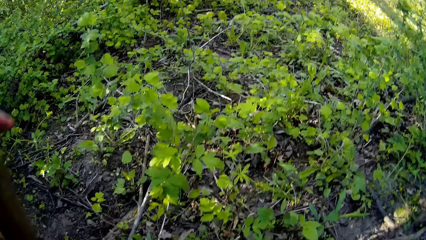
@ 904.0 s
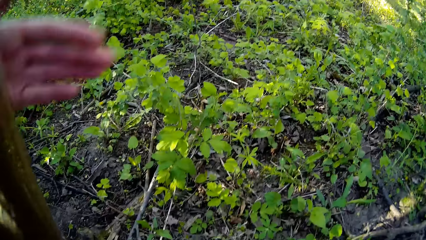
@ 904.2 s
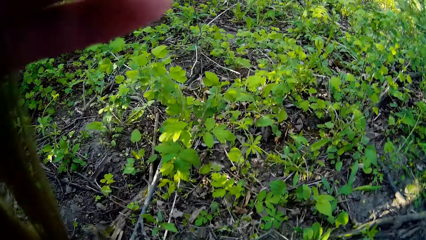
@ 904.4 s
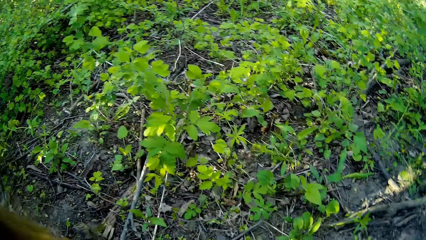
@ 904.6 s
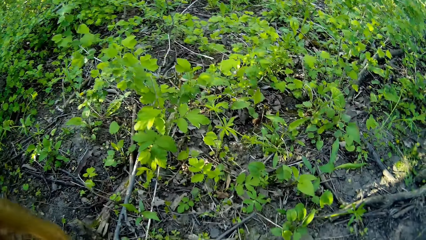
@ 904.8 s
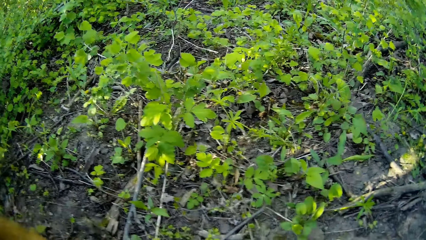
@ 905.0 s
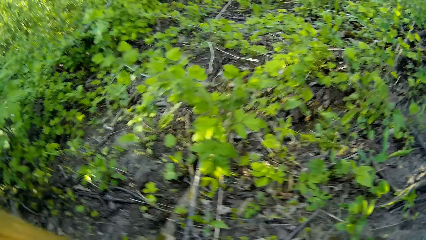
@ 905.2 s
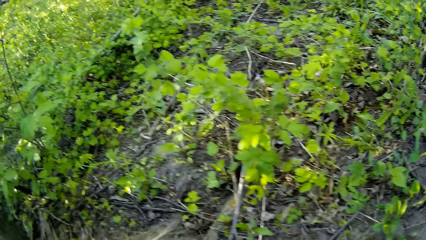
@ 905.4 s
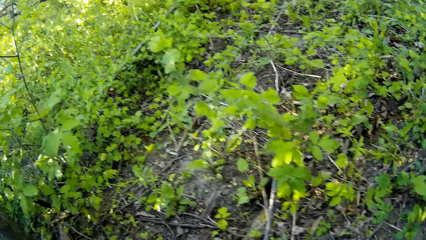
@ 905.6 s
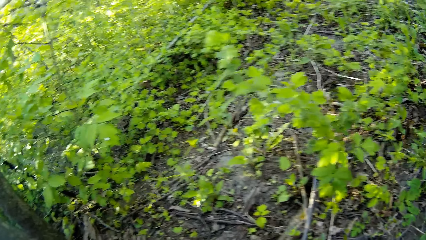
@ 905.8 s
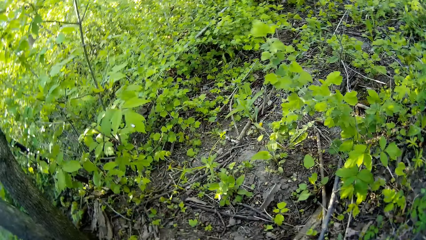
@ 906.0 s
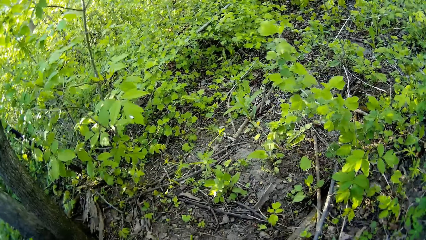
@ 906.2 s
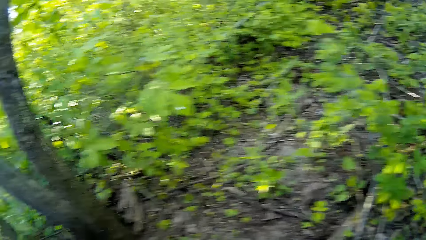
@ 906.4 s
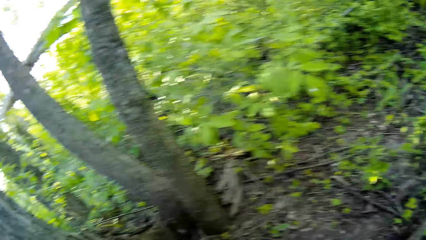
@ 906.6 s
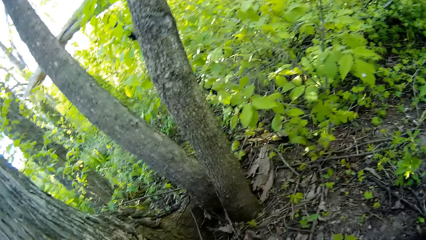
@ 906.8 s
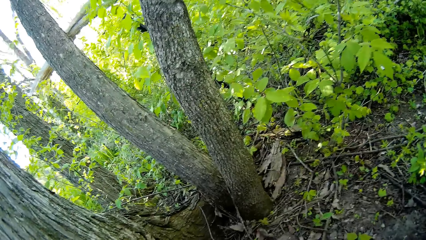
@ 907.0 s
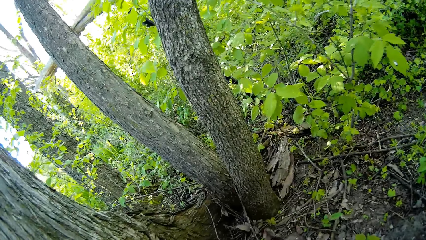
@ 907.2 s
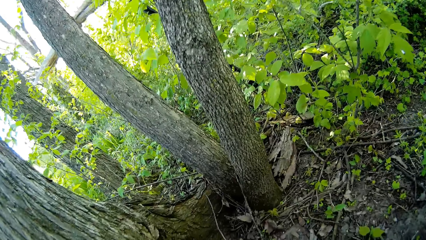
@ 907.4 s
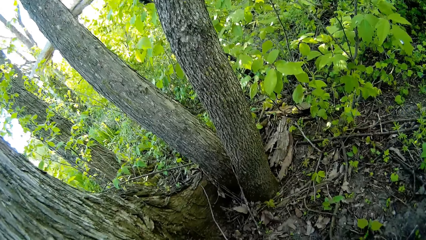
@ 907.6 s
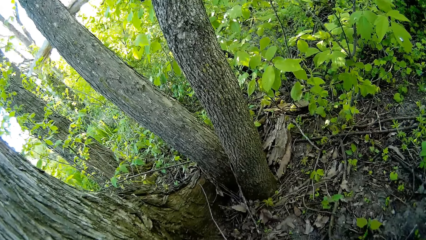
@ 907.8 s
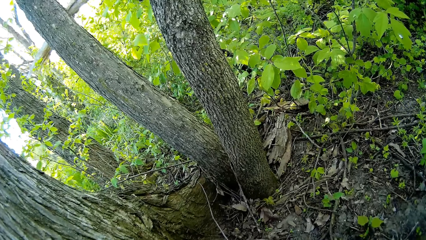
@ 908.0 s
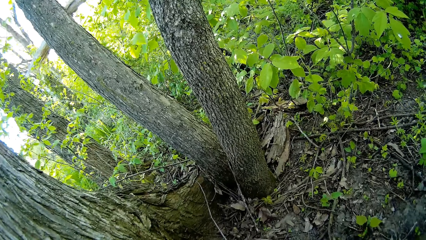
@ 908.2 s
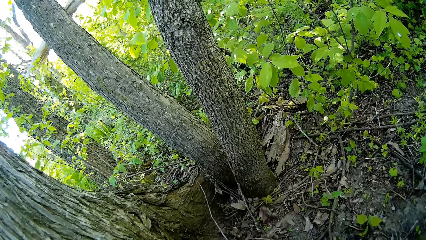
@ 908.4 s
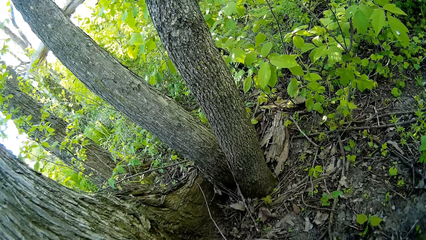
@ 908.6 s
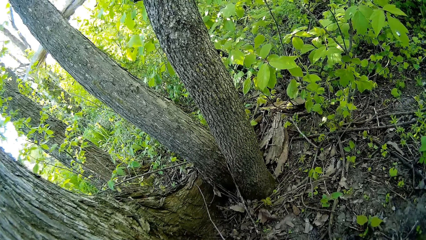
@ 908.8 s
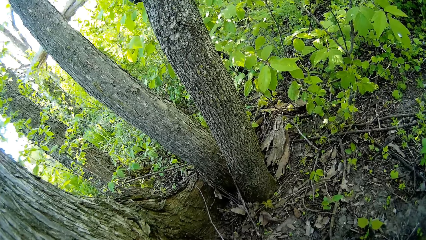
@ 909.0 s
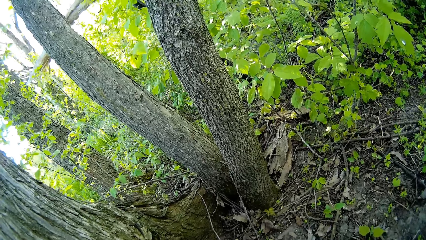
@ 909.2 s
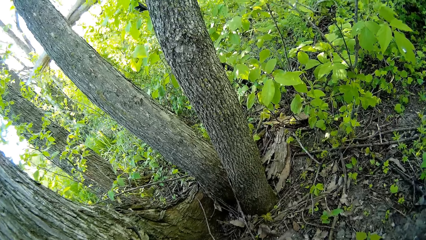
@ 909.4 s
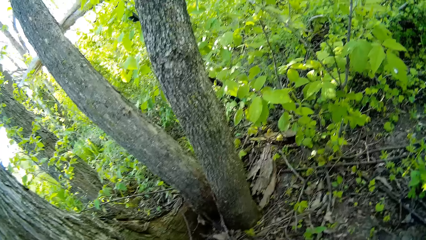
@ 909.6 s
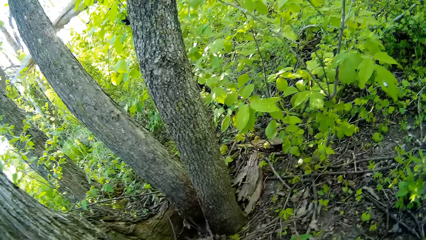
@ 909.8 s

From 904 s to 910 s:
The camera wearer raises her hand.

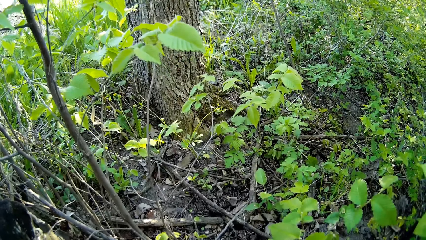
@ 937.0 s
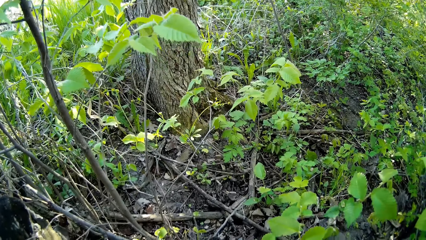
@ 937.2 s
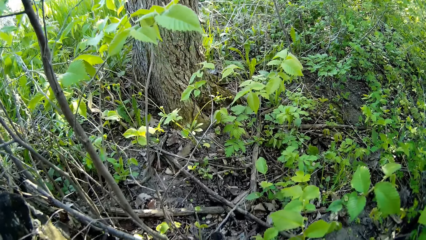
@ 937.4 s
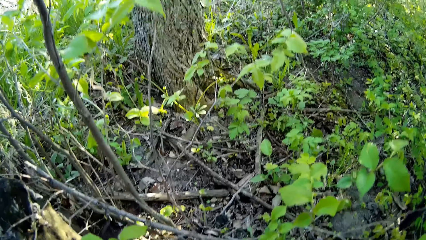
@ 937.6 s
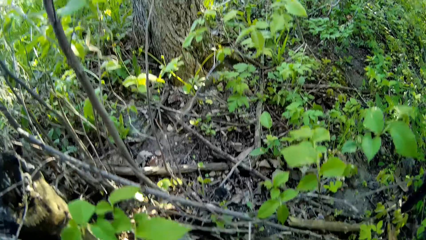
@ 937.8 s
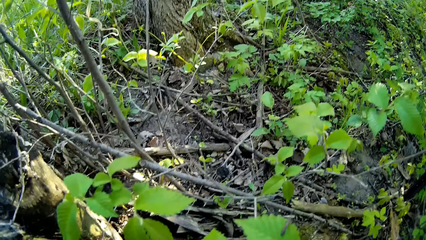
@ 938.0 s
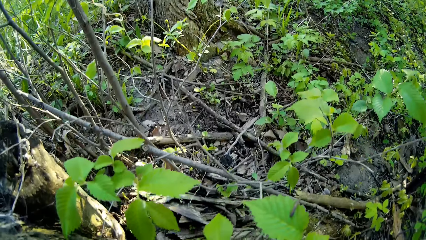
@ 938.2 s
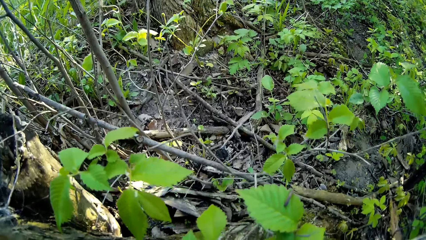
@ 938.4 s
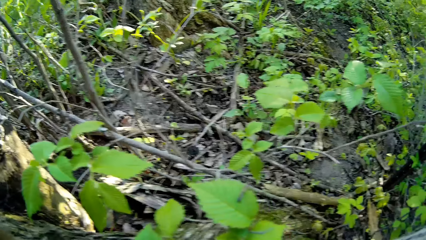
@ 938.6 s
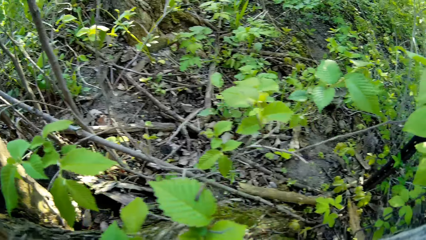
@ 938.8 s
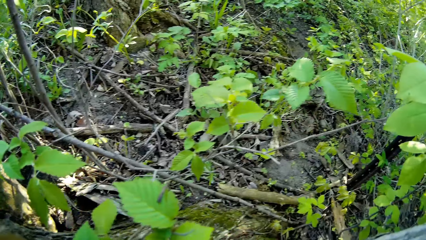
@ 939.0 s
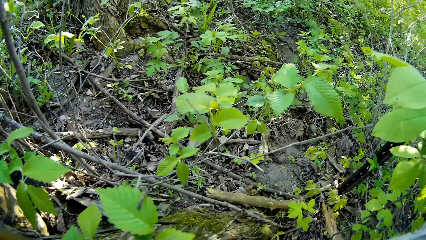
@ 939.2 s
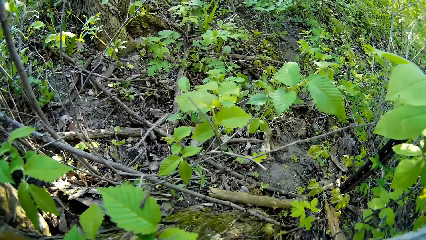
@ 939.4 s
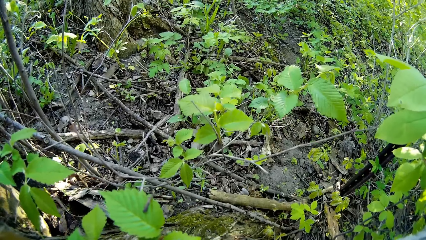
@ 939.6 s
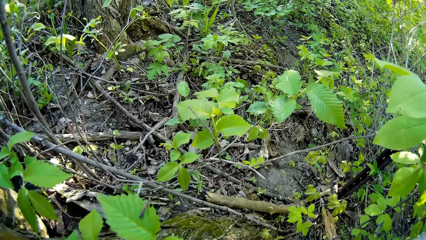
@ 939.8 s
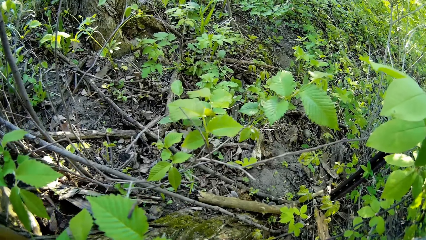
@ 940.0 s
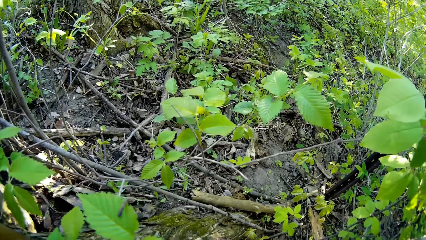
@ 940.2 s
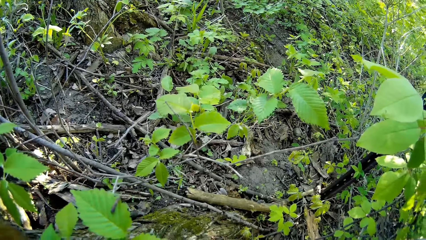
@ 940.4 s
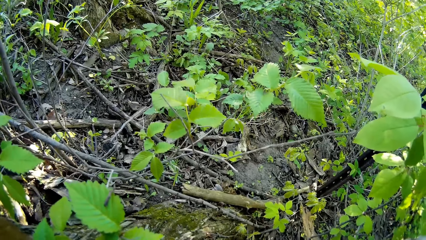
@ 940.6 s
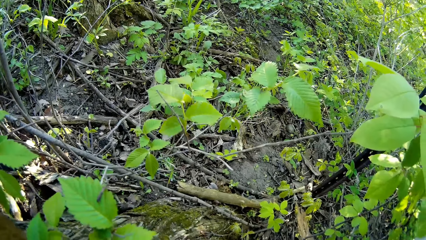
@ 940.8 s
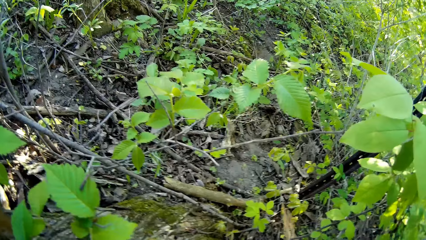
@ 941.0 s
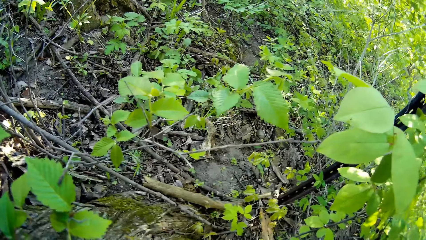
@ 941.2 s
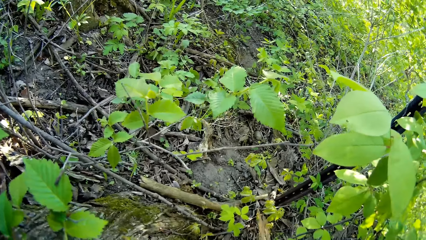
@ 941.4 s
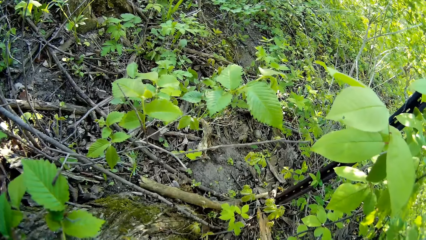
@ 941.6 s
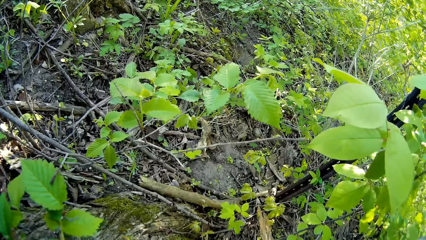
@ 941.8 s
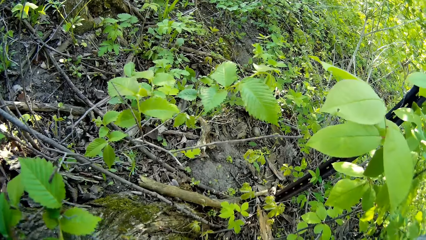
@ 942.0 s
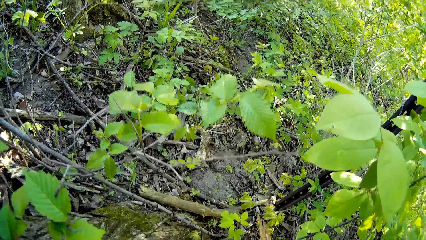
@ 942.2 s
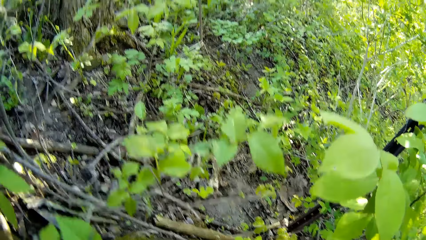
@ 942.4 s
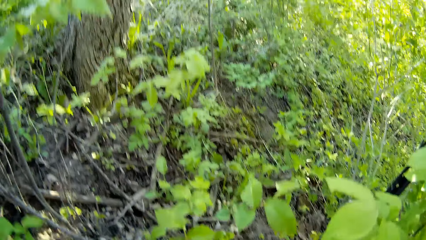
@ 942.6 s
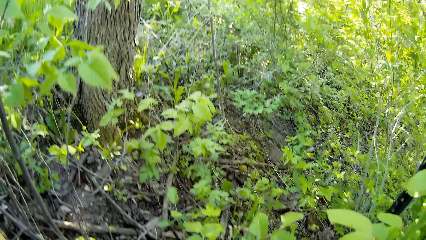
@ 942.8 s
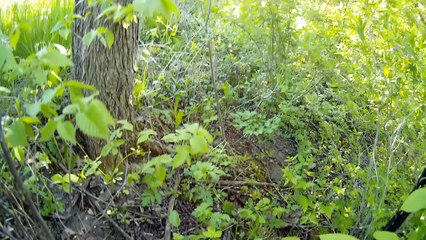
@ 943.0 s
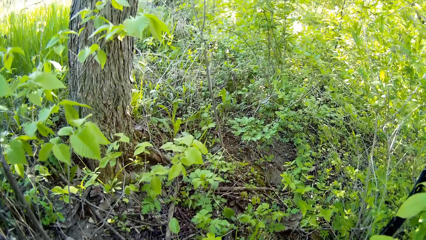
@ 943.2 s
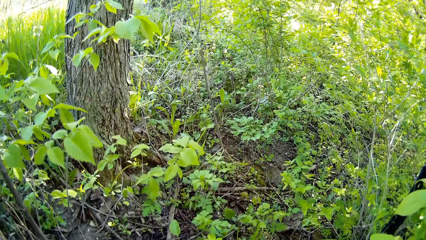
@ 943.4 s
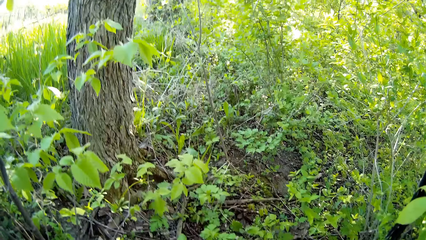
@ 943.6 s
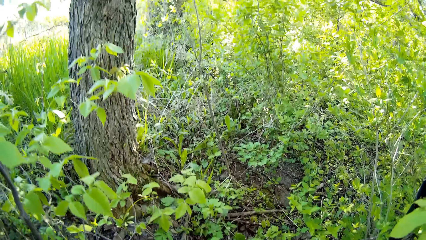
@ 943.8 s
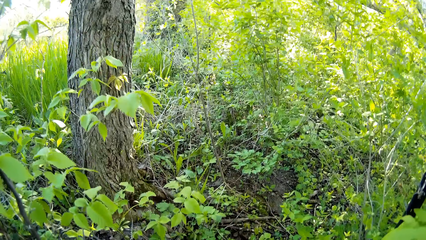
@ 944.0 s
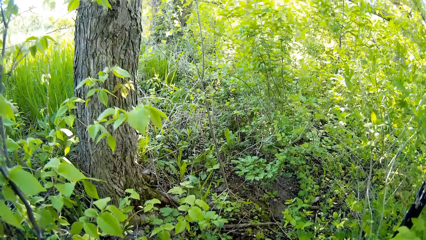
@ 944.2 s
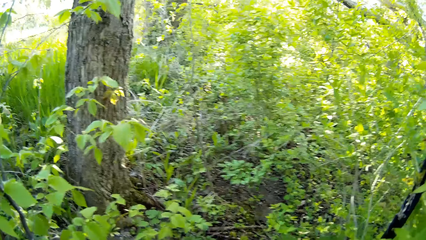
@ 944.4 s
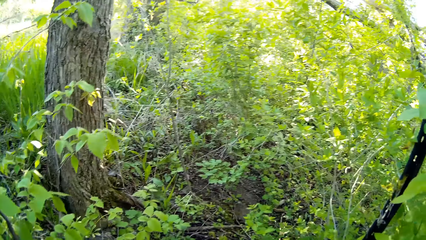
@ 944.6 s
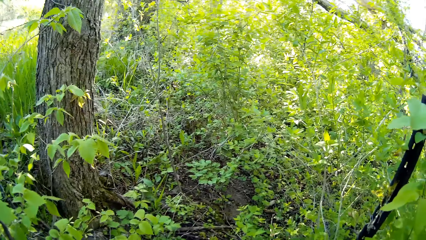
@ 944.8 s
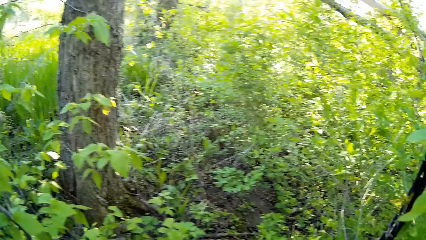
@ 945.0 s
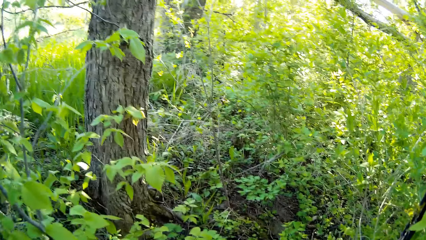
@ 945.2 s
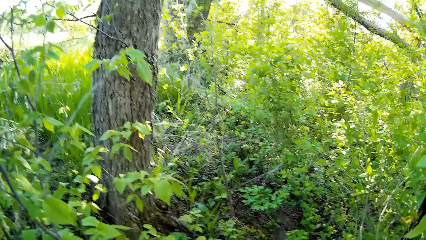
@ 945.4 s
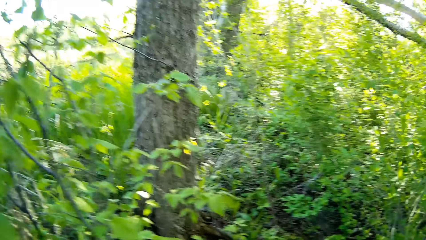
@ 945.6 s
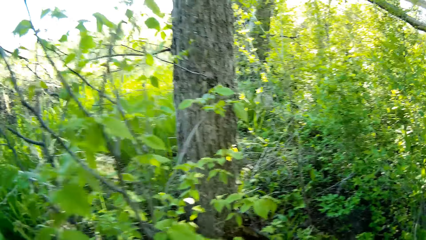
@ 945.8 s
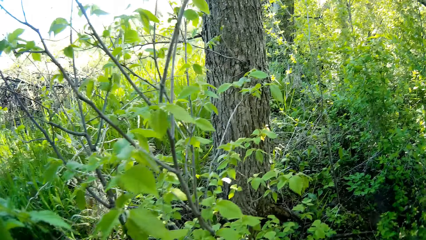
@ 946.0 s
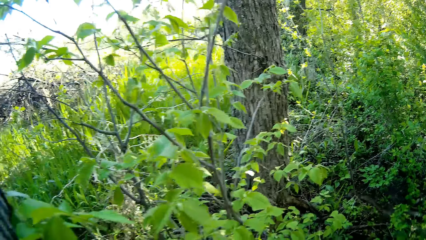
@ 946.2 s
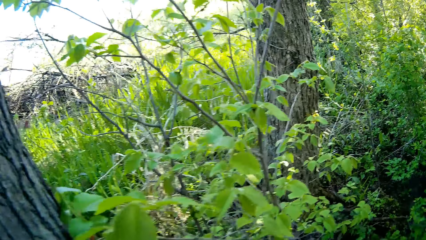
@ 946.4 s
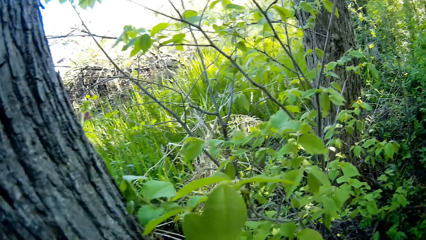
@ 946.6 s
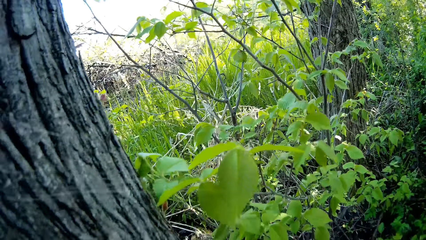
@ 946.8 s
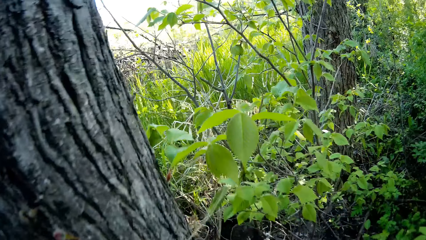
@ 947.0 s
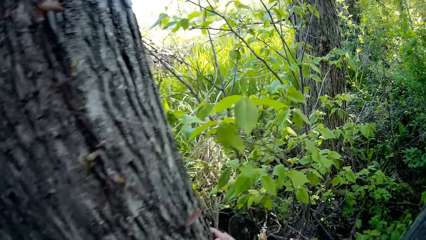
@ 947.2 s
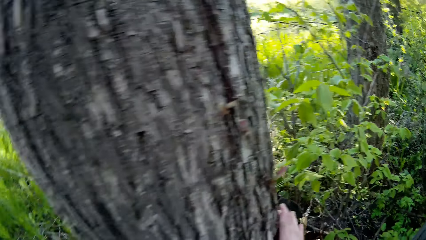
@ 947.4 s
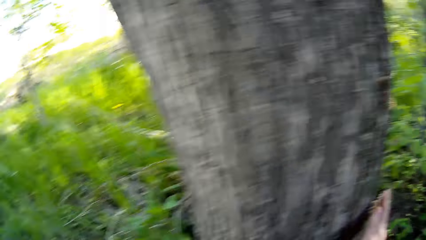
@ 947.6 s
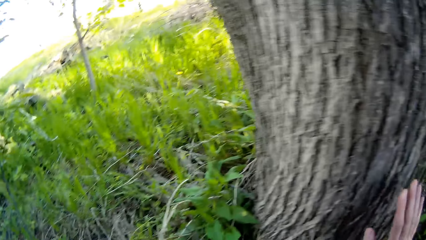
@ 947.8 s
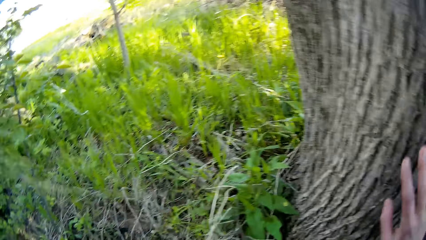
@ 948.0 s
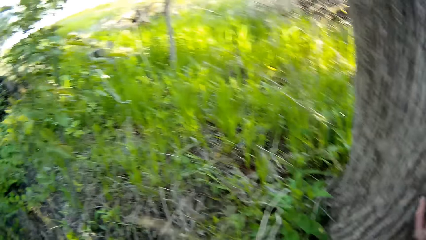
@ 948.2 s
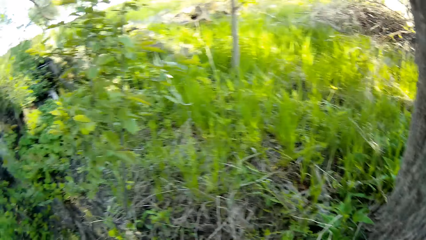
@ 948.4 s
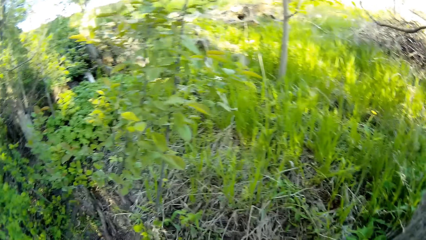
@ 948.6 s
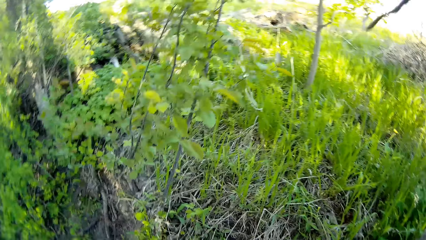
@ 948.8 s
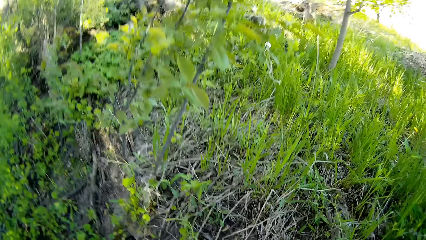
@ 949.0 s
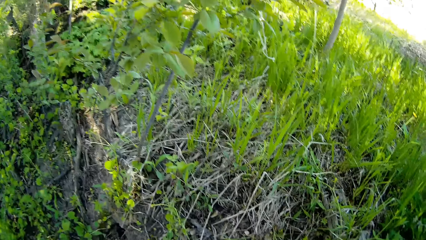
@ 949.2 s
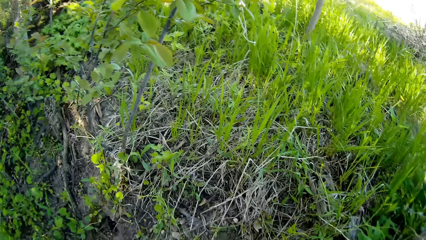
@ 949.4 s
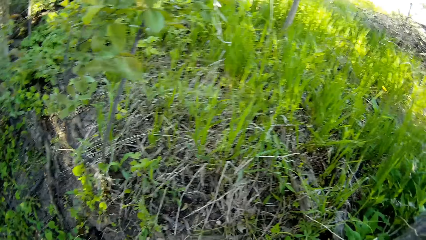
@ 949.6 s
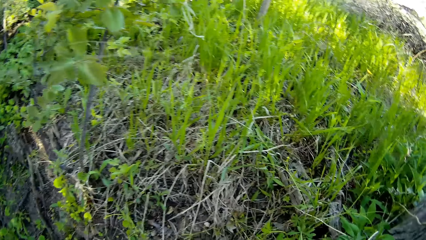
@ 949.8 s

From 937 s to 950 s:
The camera wearer looks at the ground. She touches a tree with her left hand in the forest. She looks around and holds the tree.
